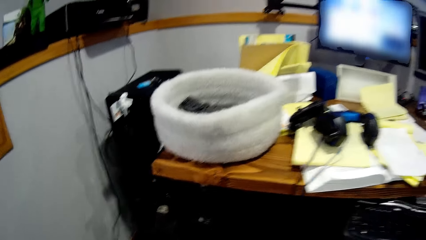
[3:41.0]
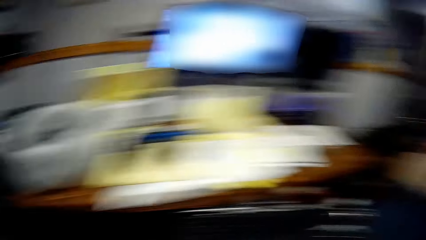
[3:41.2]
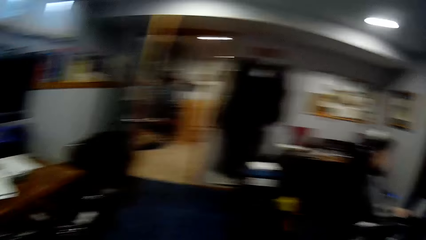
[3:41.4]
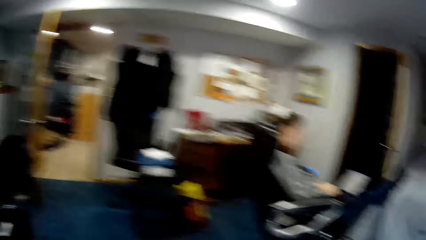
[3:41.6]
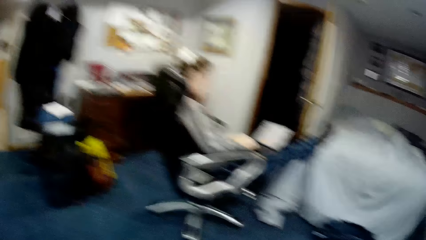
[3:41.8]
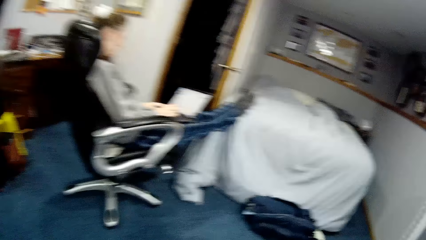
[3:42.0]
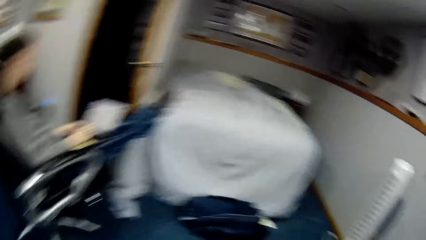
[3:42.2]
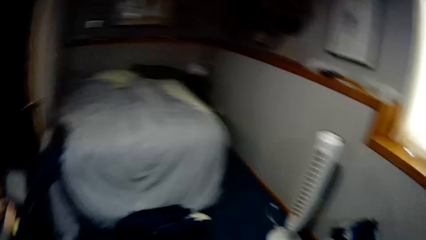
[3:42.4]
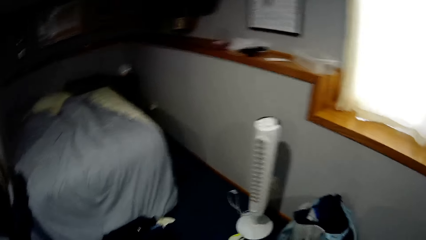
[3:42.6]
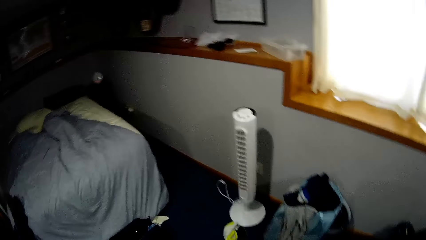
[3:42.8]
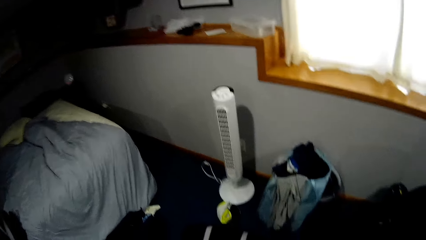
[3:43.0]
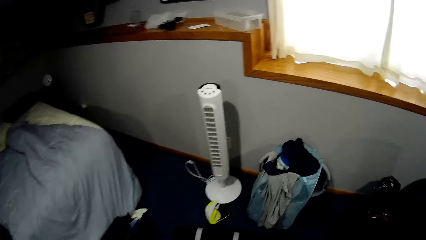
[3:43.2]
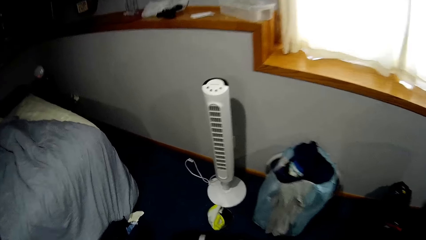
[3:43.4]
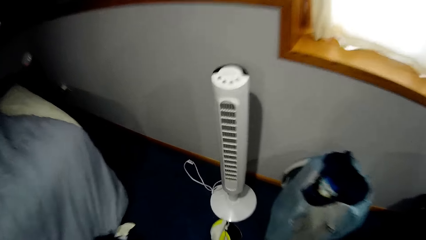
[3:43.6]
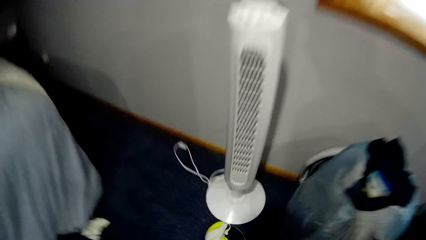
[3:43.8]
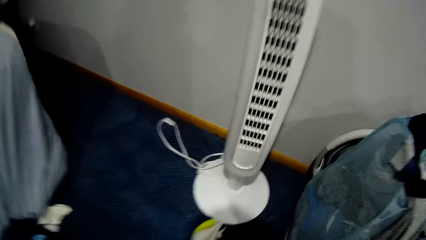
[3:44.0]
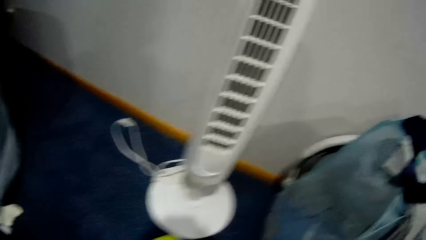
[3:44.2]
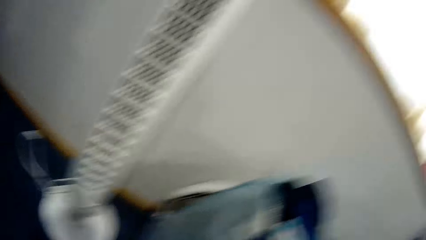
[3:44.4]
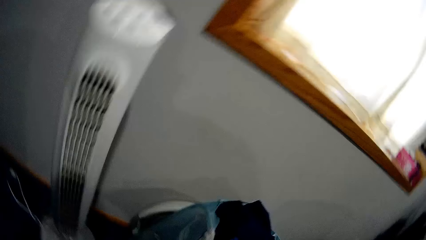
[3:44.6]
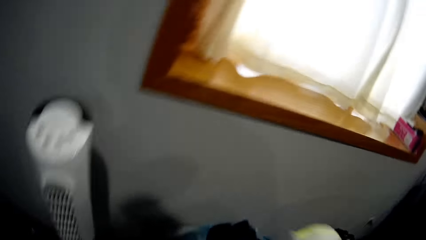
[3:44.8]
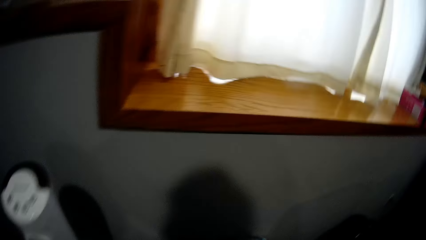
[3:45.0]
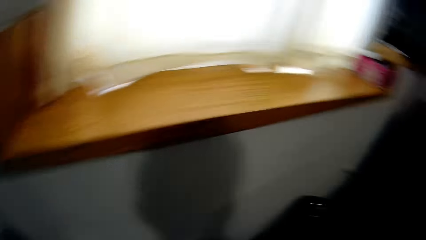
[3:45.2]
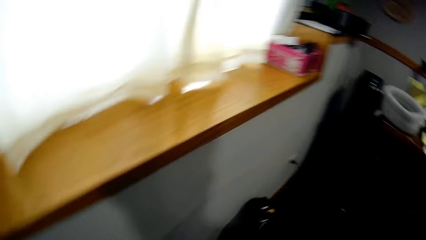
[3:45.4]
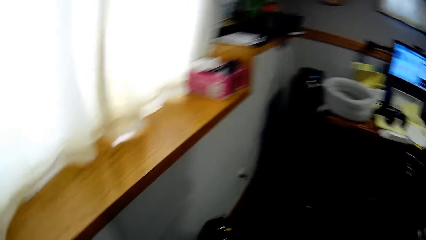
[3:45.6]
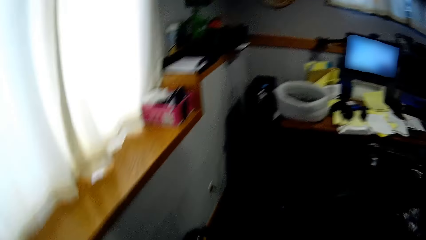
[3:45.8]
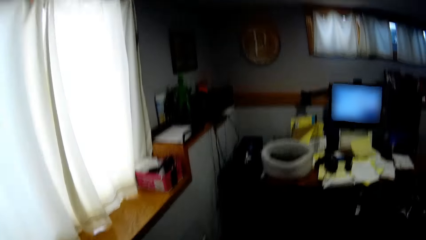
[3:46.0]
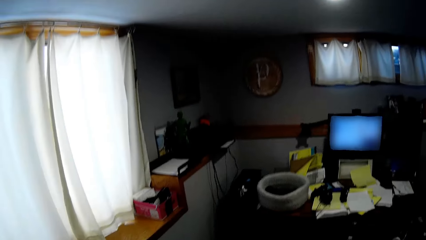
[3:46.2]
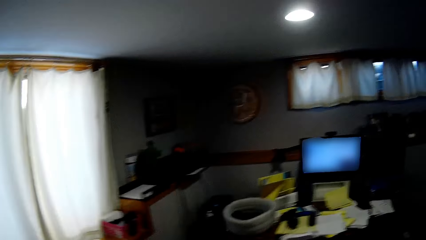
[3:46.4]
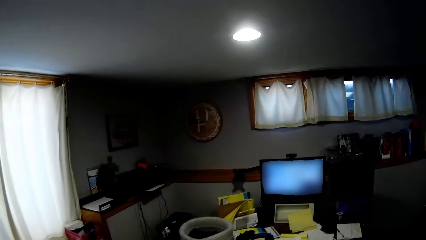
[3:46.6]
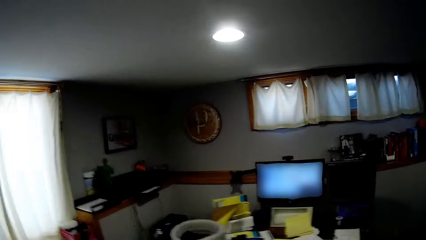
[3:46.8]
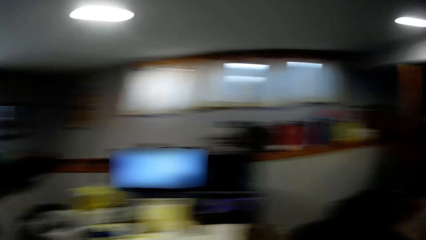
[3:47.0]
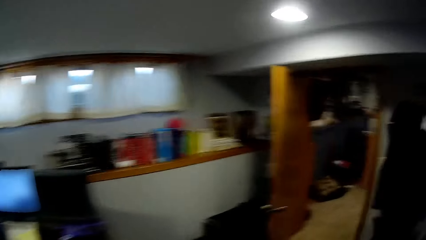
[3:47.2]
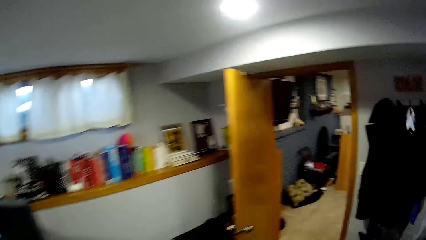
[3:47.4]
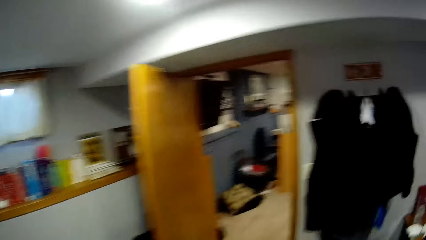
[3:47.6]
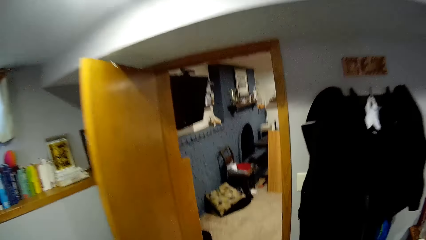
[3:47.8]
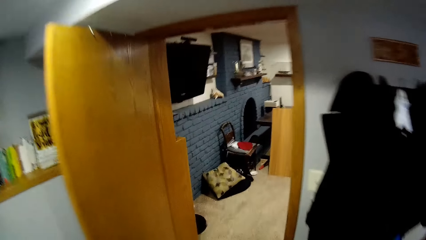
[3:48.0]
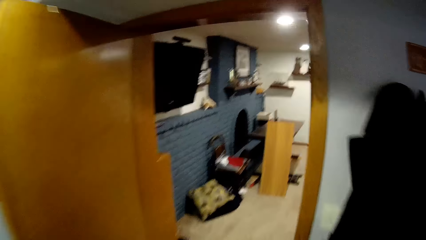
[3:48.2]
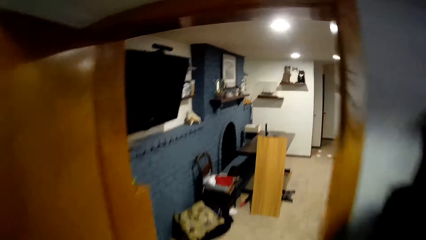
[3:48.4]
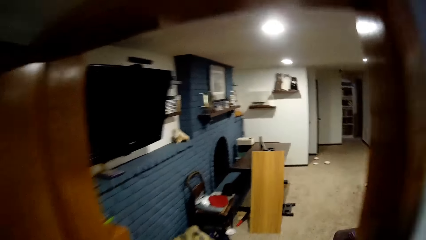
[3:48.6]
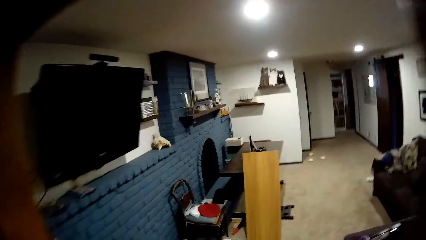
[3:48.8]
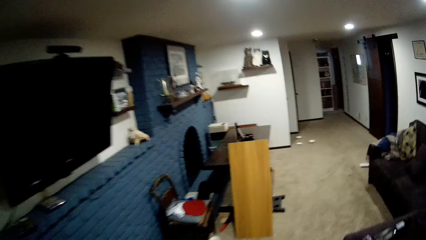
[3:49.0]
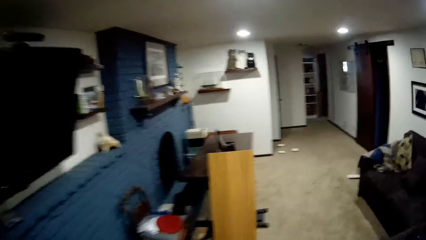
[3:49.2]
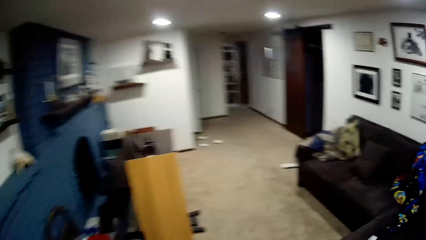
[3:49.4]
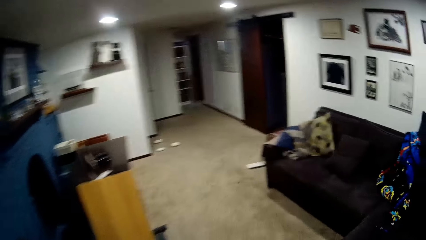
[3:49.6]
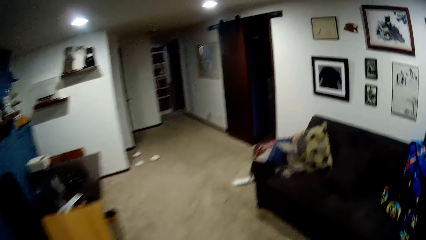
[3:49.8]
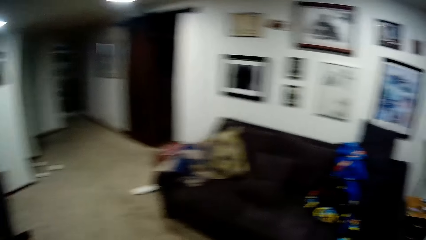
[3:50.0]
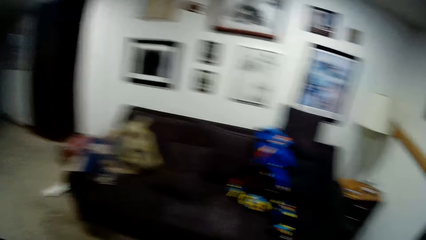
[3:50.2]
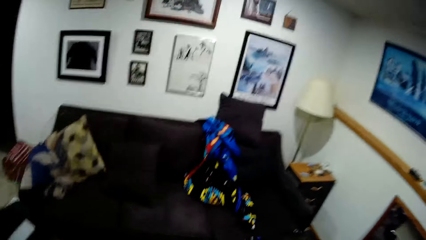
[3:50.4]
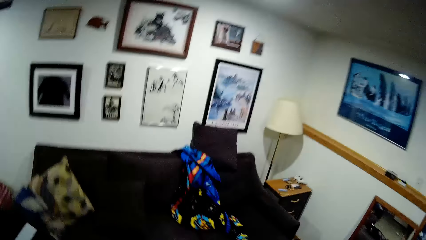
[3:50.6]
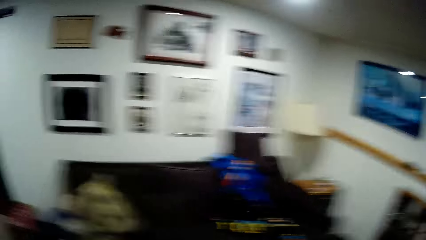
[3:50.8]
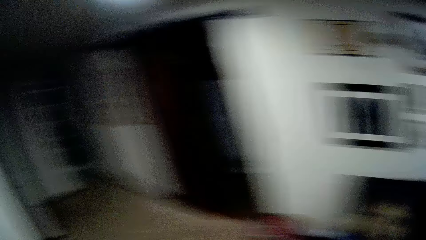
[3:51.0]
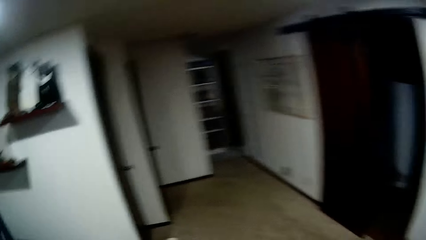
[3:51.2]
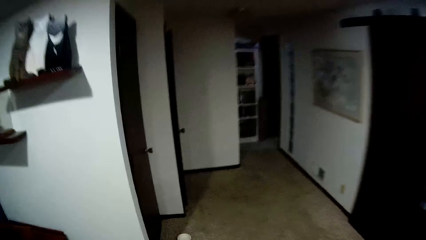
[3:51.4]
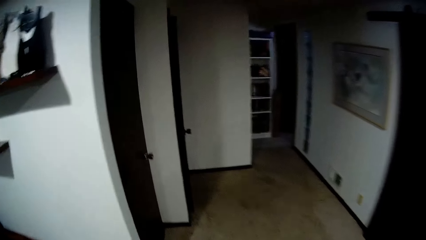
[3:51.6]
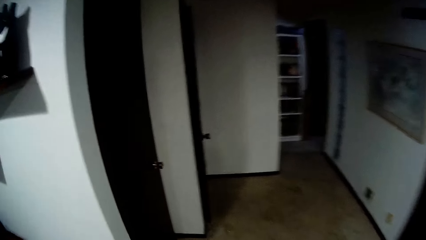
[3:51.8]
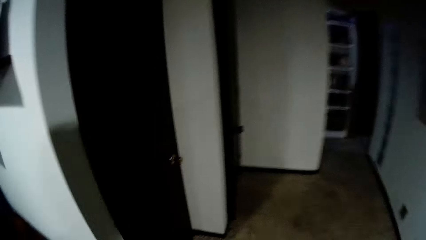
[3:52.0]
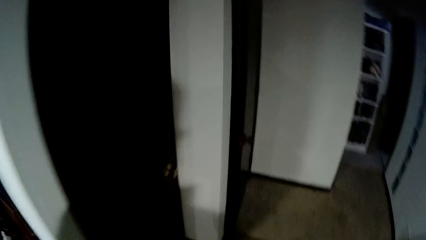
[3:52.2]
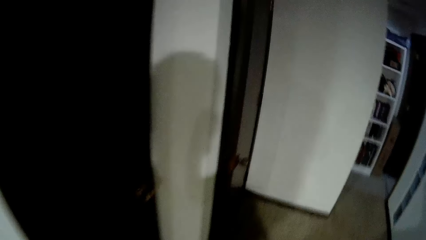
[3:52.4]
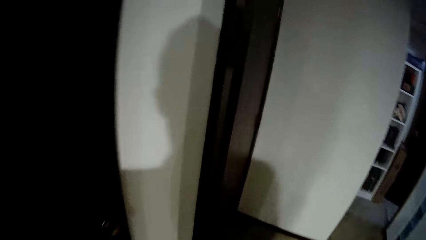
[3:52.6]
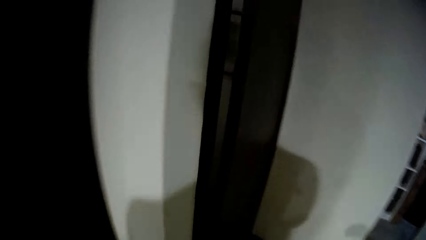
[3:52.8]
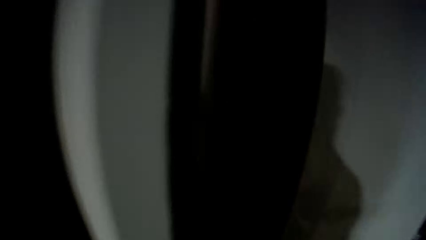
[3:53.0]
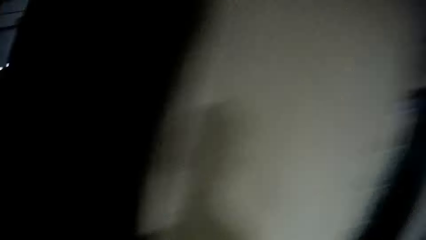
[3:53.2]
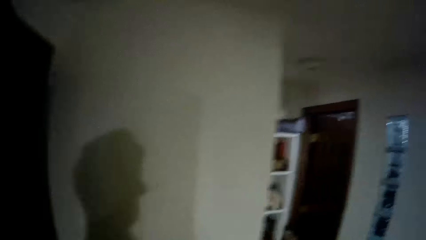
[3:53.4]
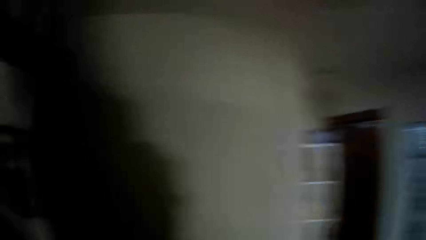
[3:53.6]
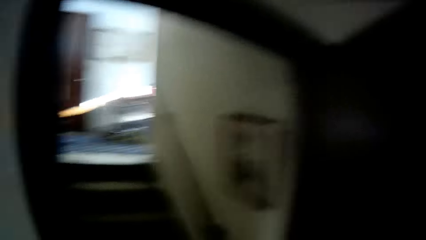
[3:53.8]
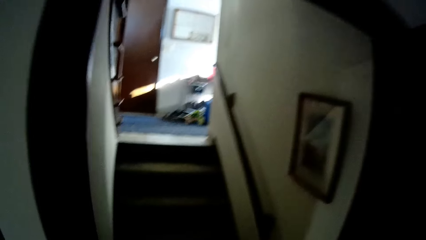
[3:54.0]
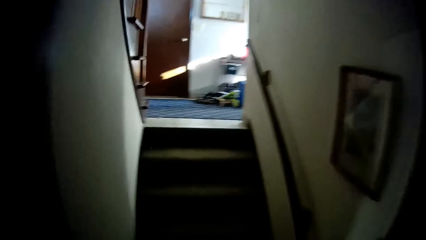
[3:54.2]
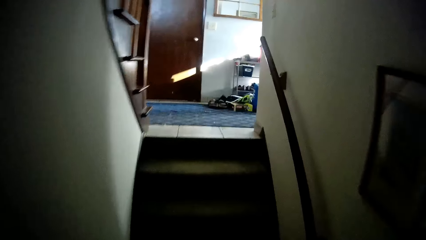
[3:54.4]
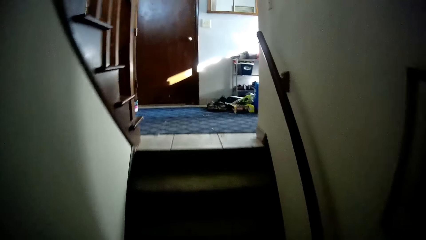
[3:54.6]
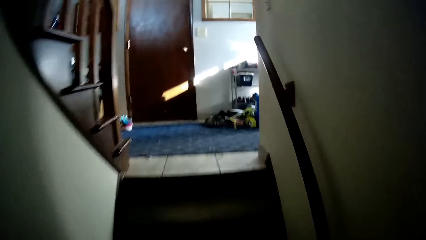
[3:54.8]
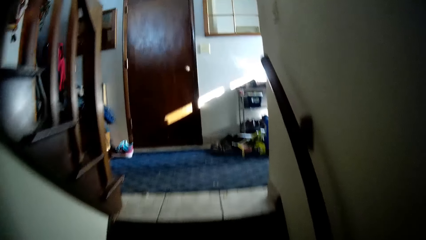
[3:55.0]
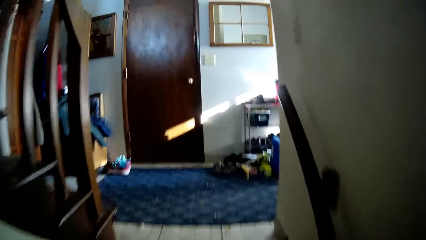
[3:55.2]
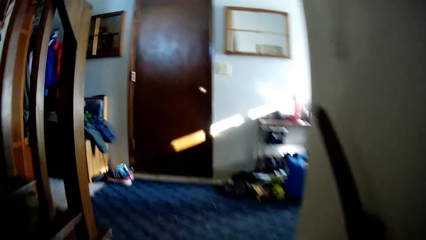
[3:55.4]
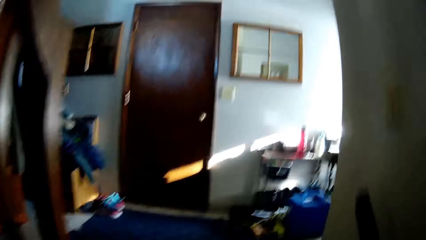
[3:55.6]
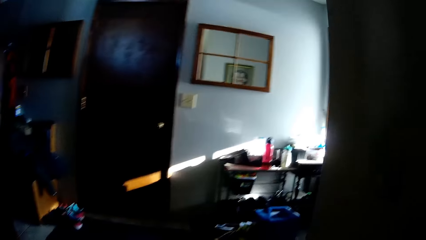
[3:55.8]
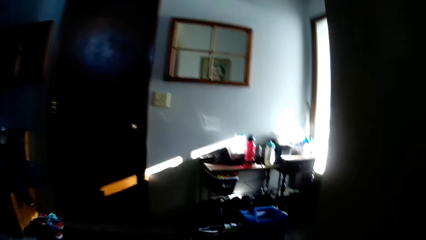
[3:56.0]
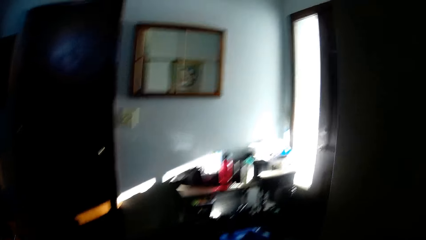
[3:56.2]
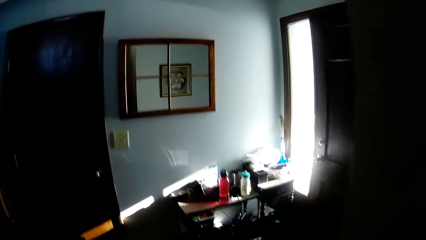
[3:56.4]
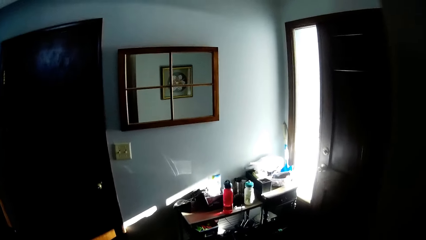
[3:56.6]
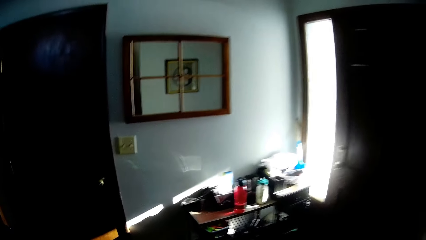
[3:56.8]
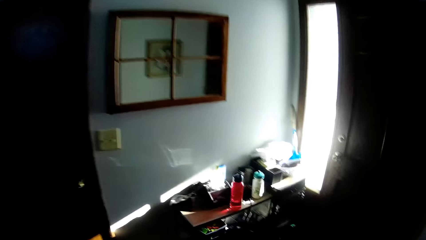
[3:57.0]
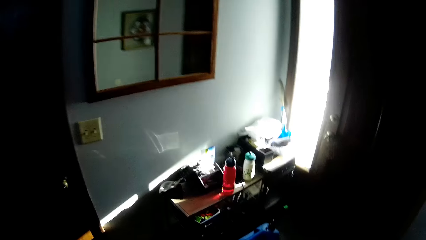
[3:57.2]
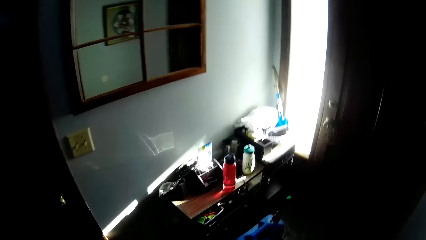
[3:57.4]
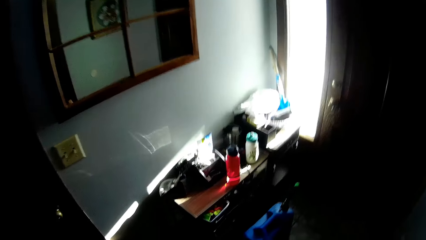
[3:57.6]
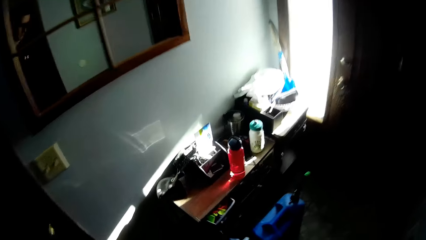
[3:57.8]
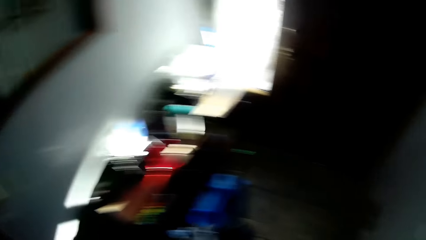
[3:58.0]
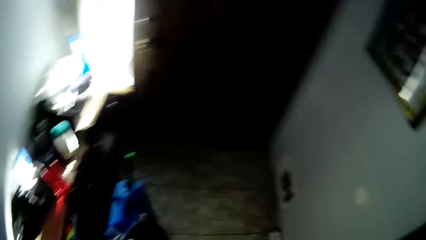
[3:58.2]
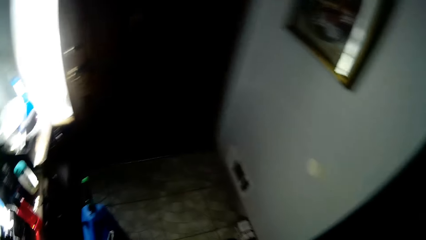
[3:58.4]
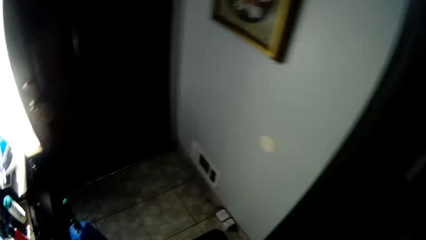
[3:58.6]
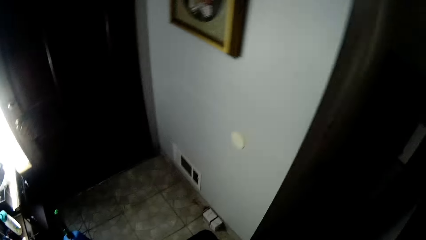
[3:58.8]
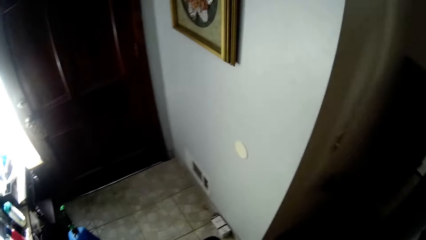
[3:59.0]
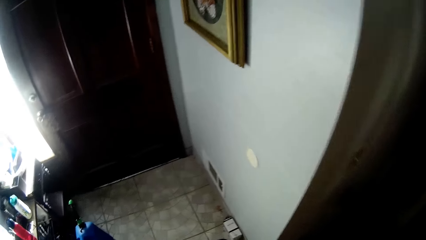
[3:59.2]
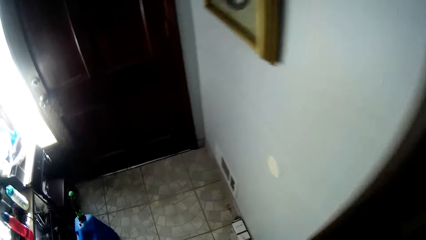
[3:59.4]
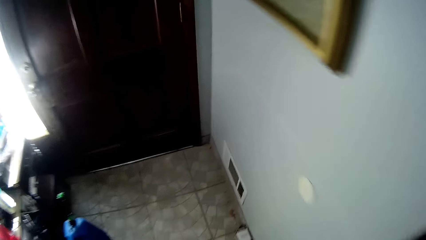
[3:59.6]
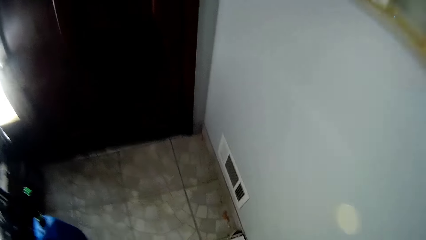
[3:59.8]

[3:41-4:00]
The camera wearer walks around the room. They pick a cloth from the floor with the right hand. They walk around the house. They open a door. They climb up the stairs.
